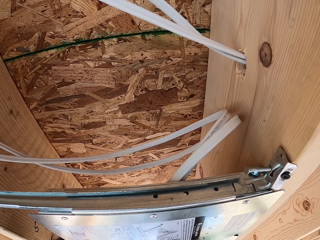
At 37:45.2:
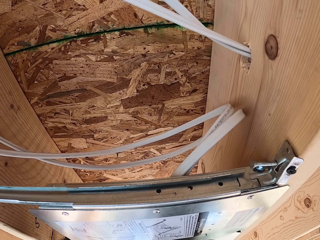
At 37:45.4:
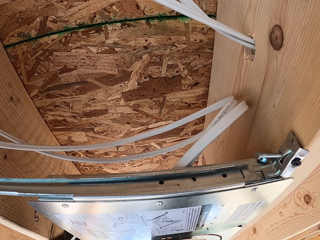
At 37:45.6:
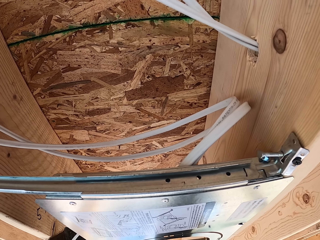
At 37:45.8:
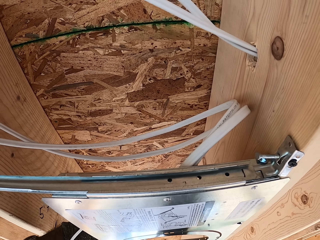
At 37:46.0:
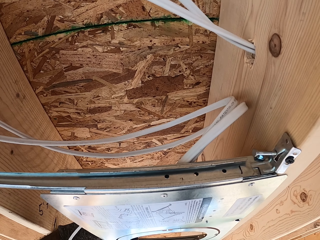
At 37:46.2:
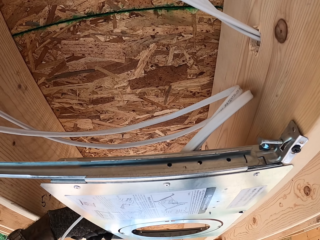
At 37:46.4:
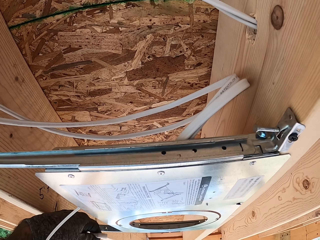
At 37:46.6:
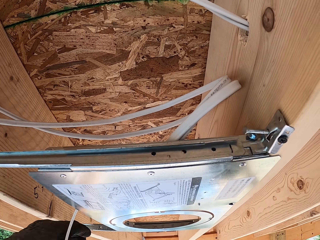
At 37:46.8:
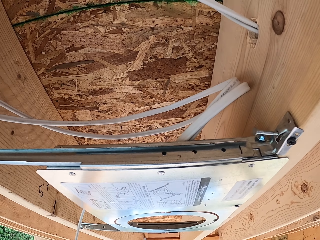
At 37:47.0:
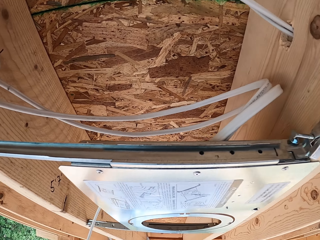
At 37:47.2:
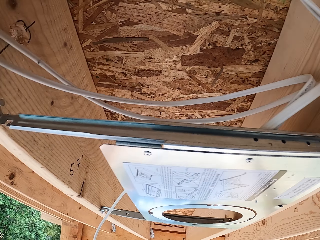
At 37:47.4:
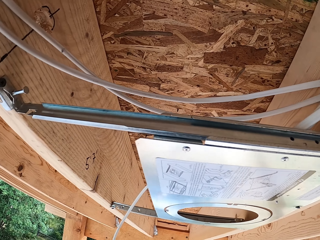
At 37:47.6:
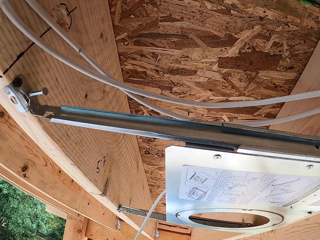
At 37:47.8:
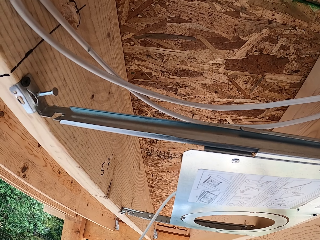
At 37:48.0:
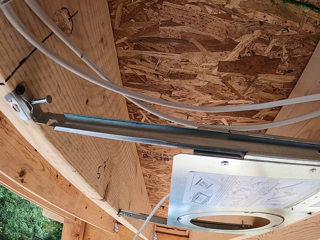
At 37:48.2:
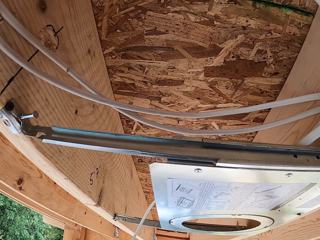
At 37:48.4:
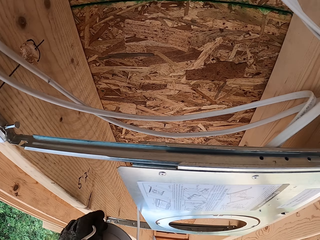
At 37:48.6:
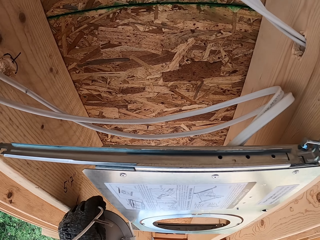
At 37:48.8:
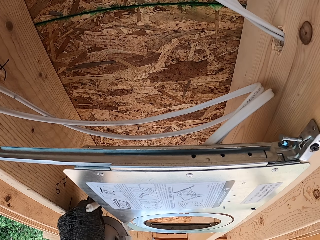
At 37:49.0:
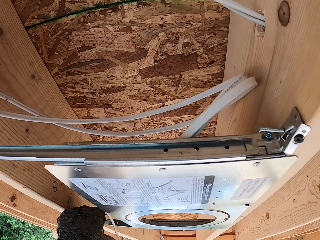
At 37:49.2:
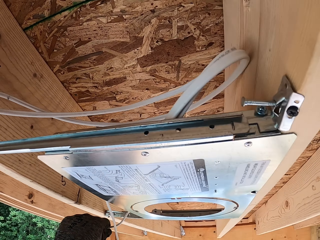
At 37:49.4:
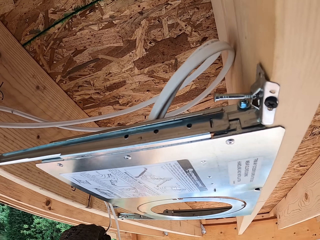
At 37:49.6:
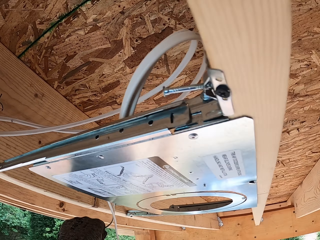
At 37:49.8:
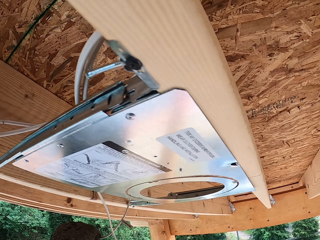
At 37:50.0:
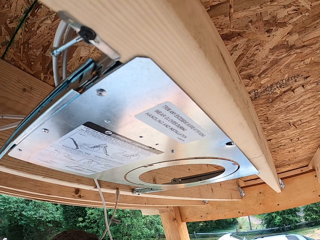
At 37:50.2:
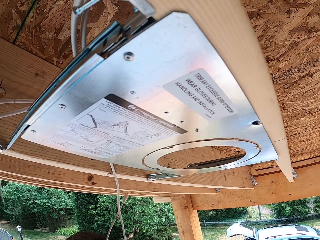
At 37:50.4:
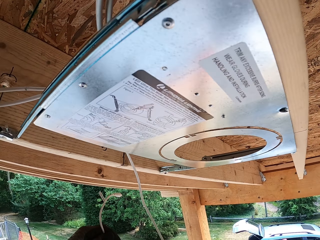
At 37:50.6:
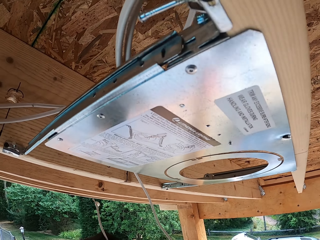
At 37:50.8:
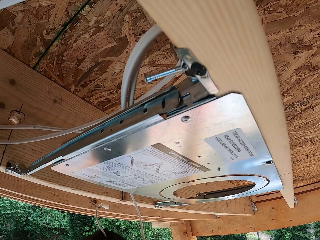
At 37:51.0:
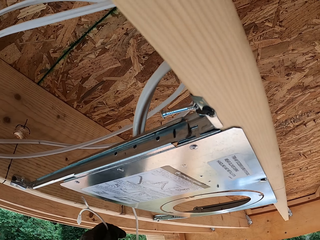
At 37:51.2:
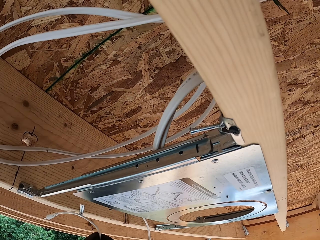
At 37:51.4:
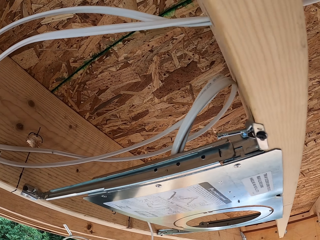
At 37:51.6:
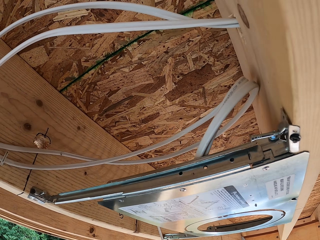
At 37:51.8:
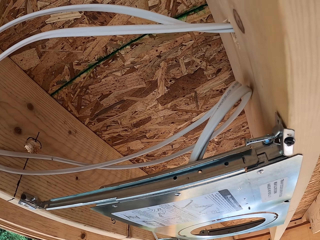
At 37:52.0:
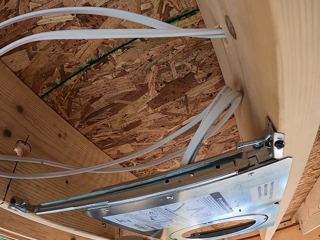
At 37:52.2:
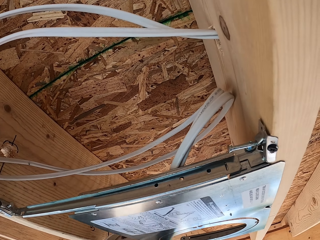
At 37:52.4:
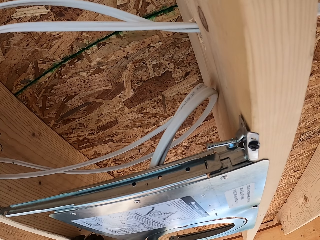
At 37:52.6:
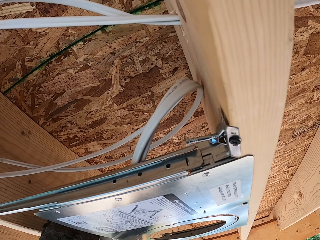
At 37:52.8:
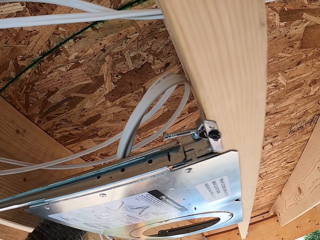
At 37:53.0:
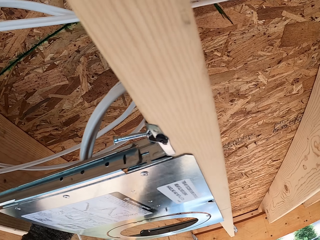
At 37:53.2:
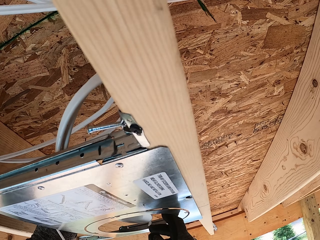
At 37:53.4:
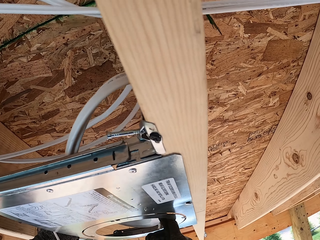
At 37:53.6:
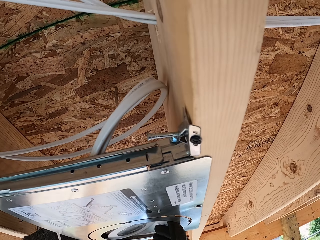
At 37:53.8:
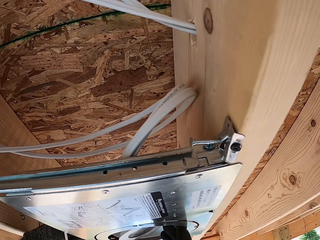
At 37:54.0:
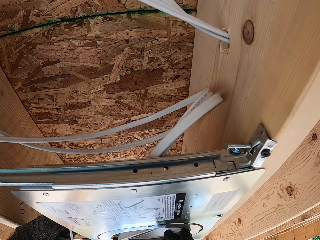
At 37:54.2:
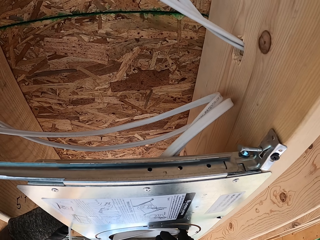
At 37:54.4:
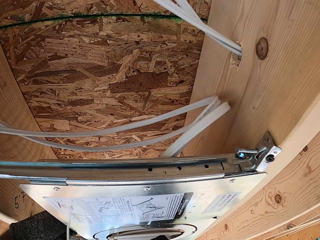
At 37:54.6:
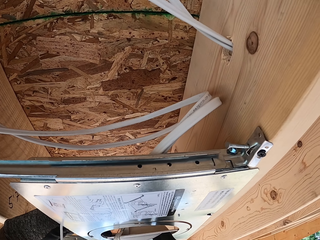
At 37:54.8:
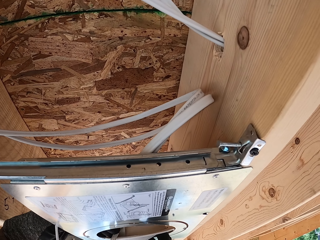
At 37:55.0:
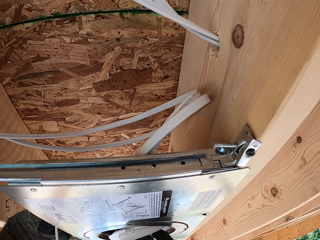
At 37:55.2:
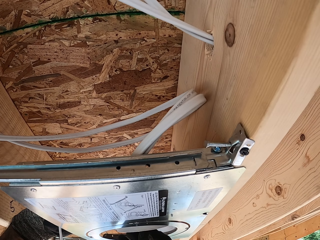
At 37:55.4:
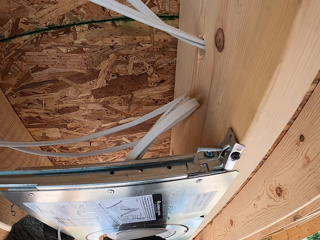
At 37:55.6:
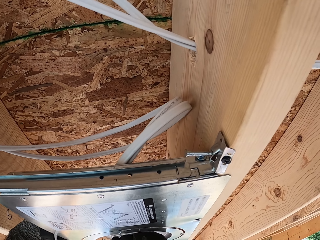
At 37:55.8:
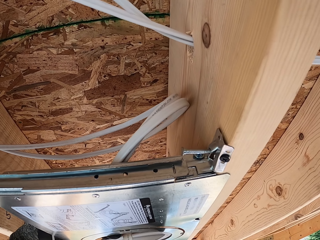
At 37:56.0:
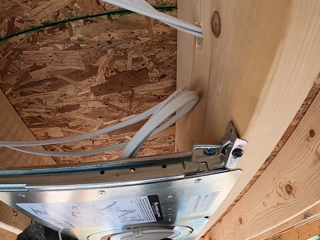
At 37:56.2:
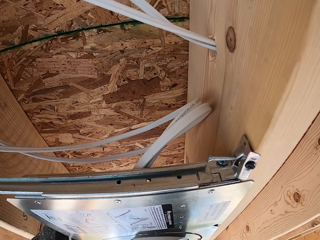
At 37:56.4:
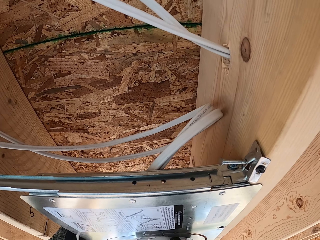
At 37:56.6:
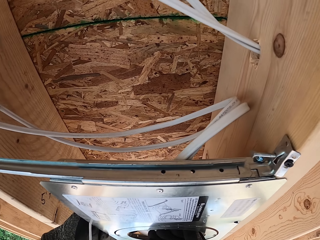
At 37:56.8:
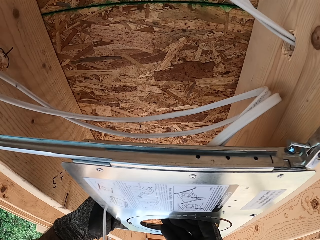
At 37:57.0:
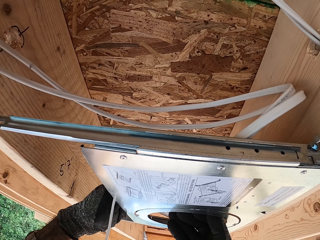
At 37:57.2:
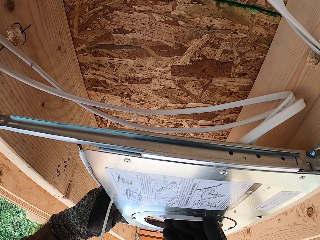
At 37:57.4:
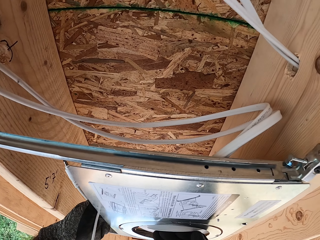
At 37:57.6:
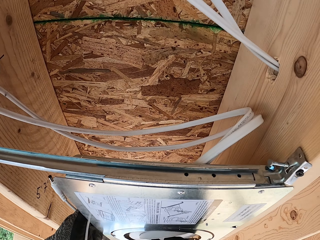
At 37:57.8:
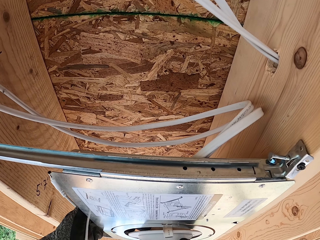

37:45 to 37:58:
The camera wearer holds the wire. They fit the LED light on the cover.

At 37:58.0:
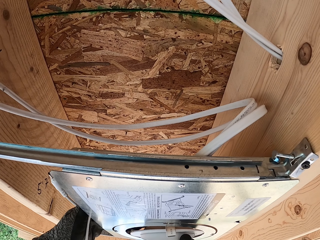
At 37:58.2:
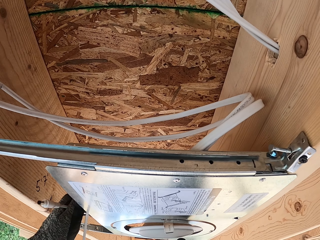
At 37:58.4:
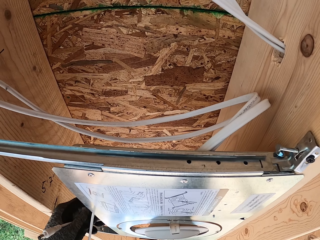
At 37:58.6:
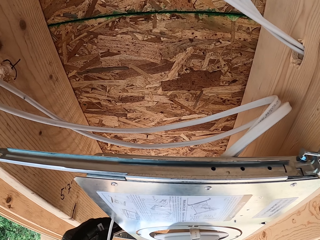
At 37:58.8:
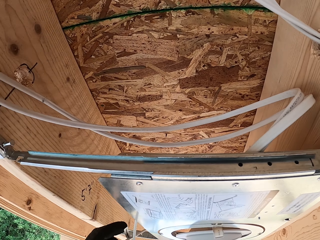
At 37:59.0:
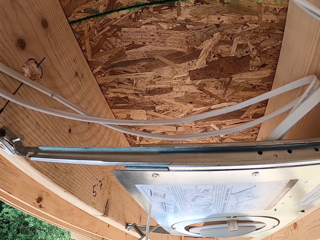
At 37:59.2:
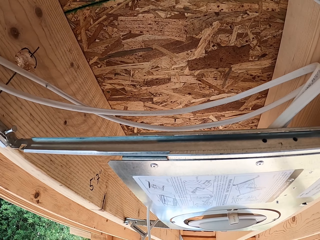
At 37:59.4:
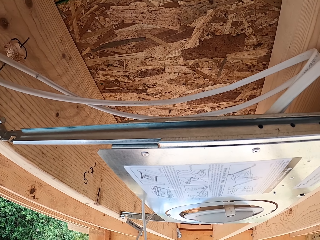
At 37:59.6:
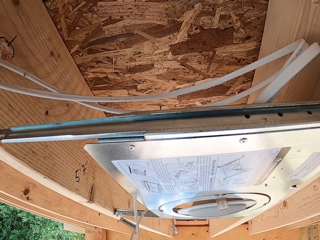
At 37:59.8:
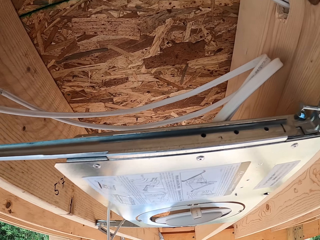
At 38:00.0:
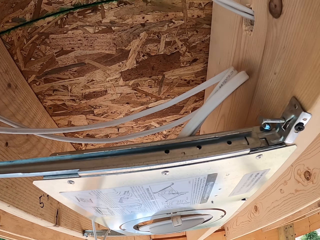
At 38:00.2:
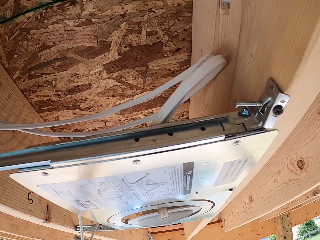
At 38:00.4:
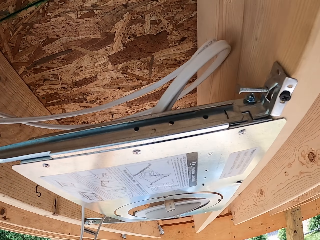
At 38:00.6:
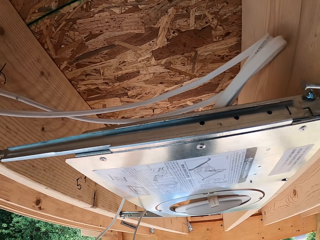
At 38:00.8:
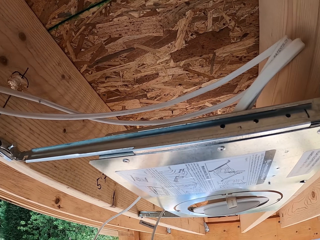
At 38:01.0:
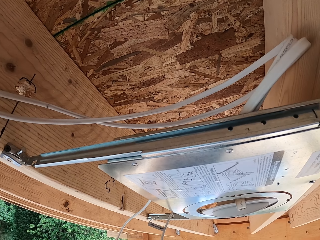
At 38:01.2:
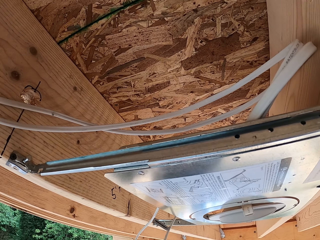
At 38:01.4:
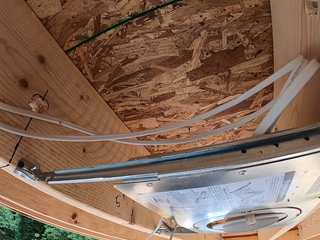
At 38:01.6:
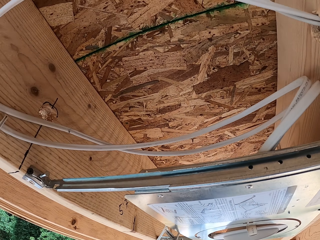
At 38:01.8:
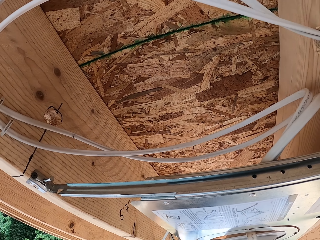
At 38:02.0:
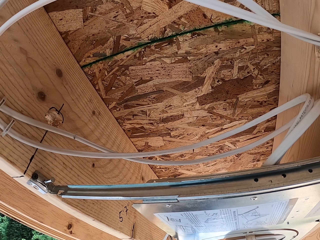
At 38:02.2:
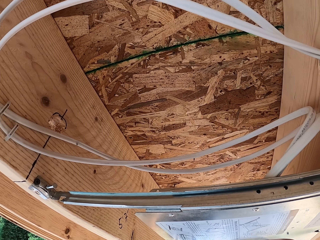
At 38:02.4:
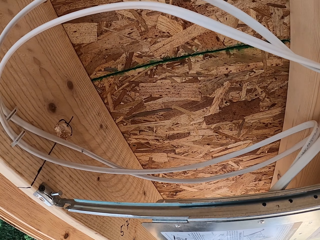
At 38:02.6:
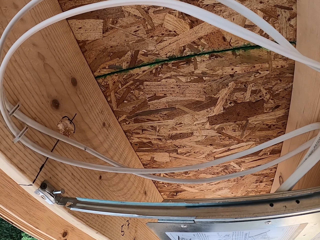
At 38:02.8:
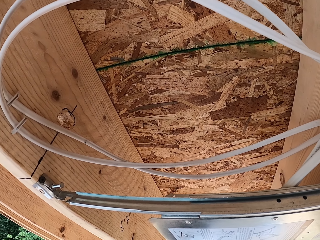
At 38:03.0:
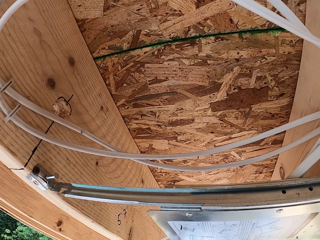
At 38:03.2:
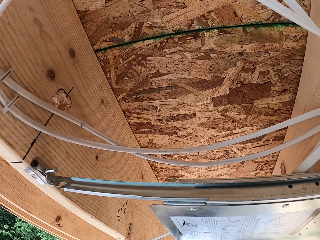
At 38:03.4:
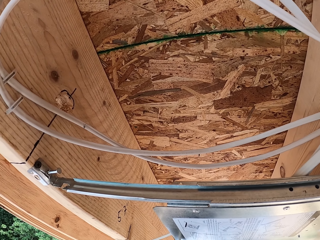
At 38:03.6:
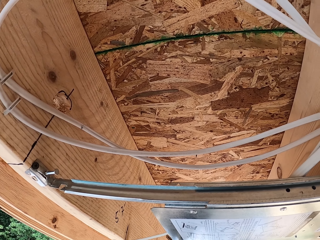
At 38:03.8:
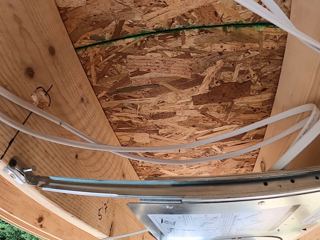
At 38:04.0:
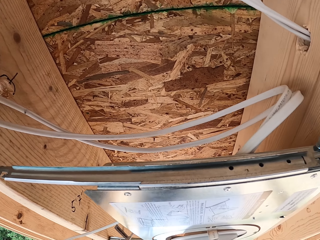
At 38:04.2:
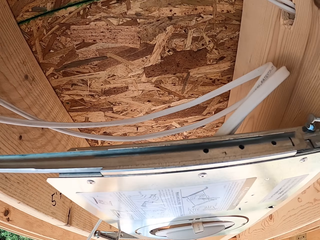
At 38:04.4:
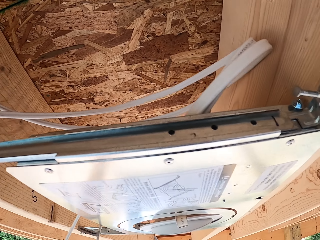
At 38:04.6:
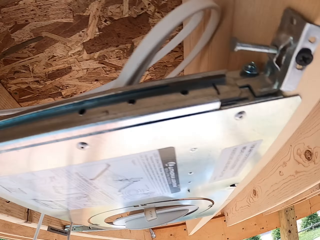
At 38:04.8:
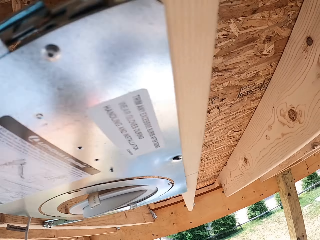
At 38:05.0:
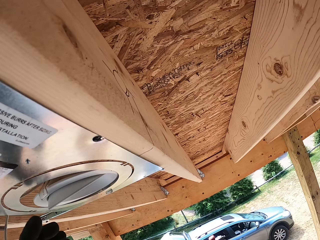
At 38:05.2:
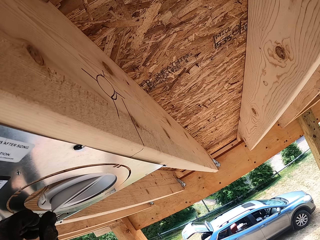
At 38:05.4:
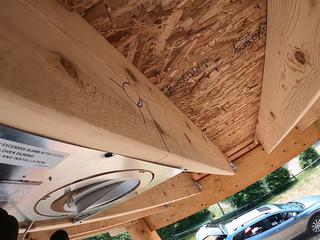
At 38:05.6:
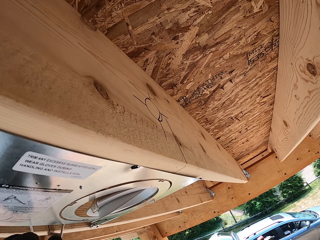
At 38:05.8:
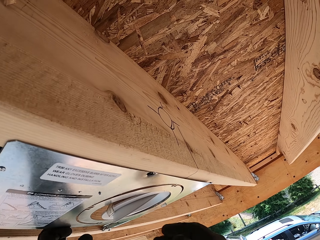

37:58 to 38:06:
The camera wearer checks the wire. They adjust the LED light.
